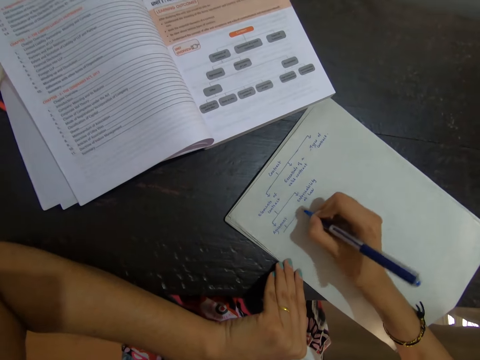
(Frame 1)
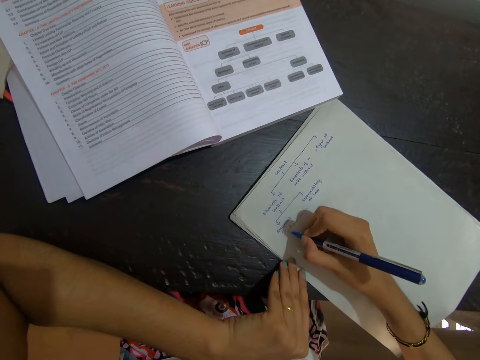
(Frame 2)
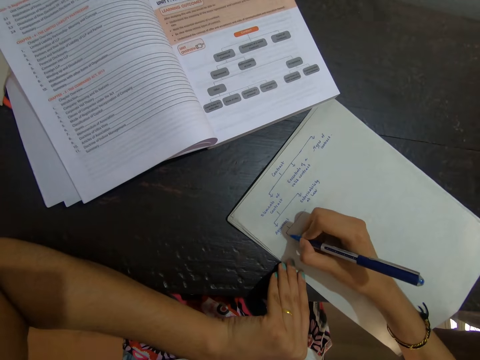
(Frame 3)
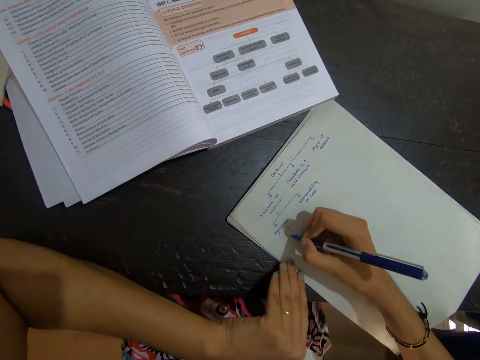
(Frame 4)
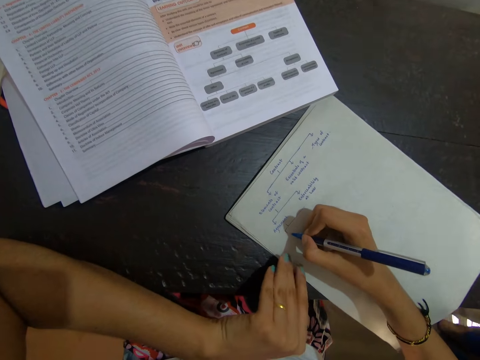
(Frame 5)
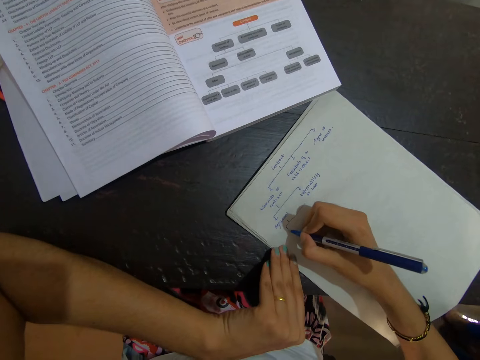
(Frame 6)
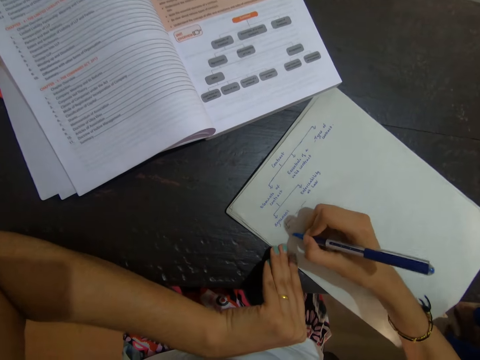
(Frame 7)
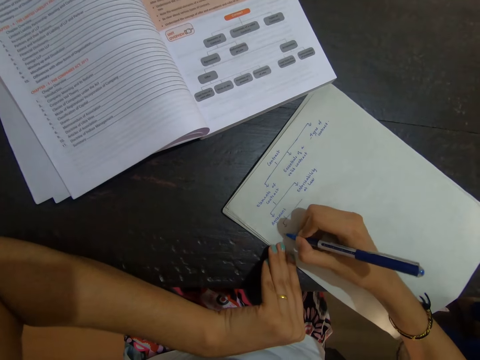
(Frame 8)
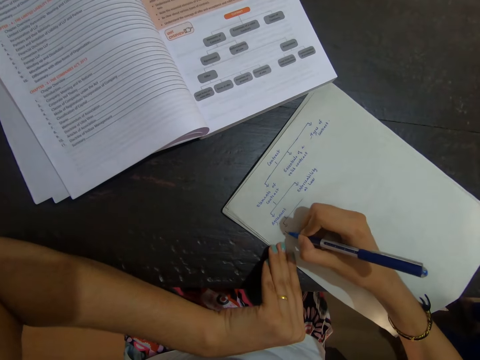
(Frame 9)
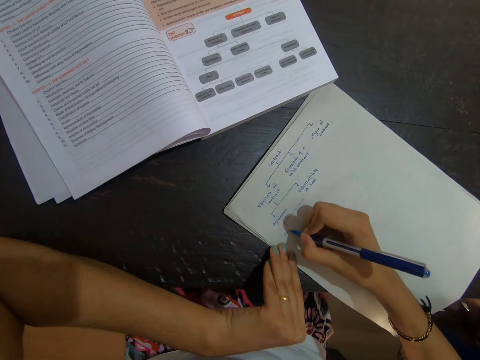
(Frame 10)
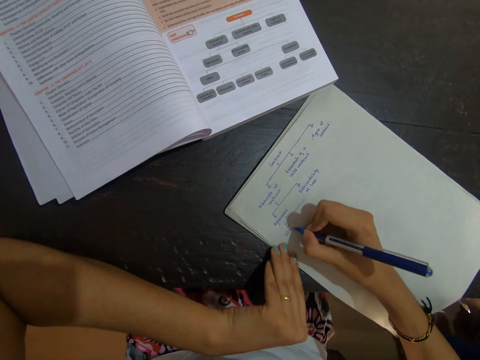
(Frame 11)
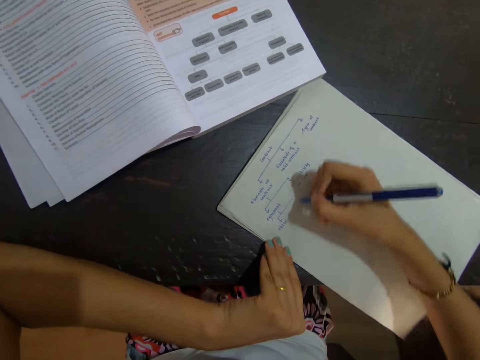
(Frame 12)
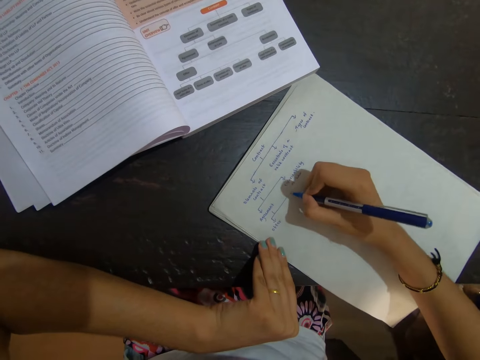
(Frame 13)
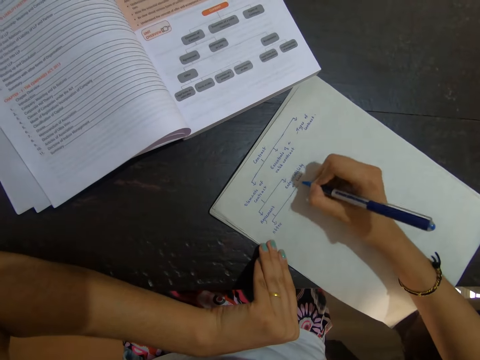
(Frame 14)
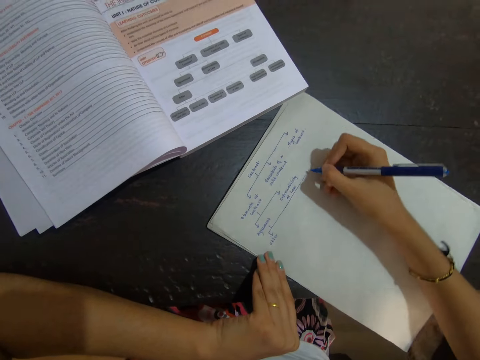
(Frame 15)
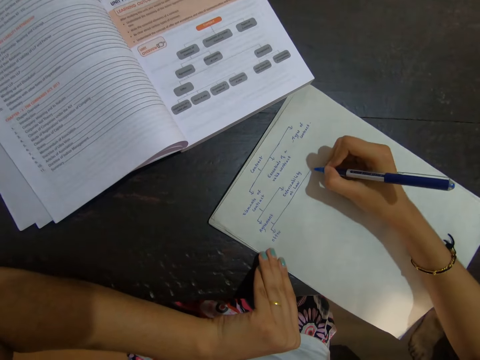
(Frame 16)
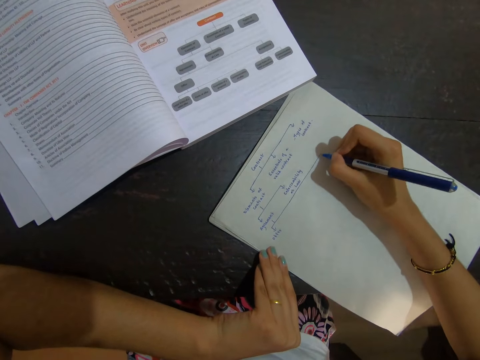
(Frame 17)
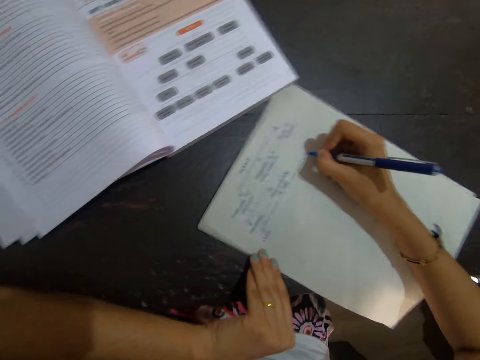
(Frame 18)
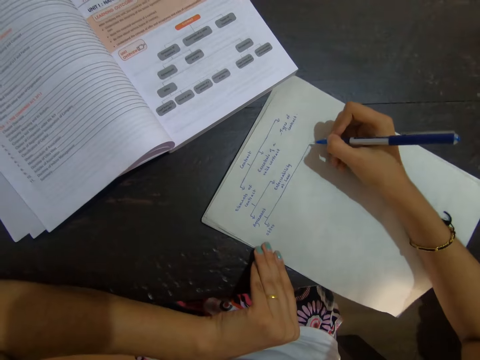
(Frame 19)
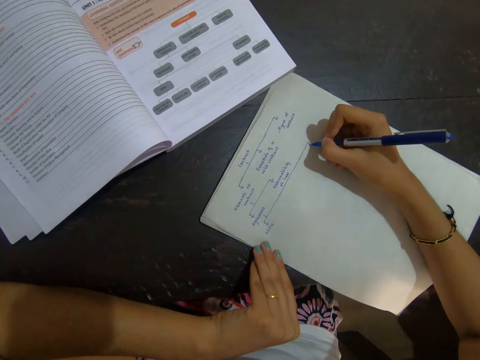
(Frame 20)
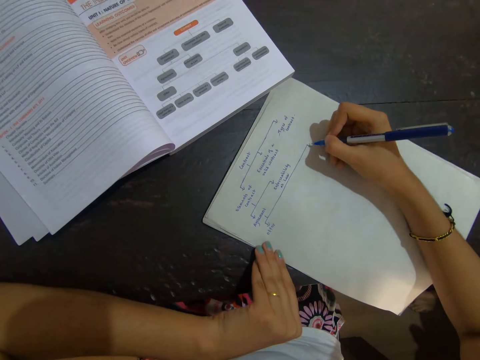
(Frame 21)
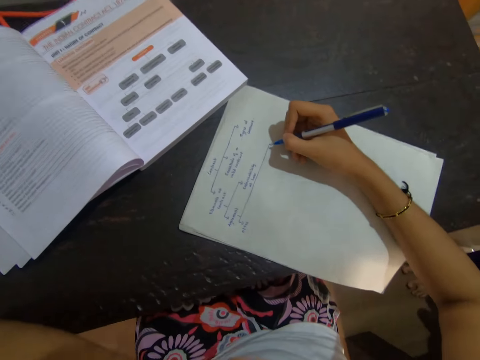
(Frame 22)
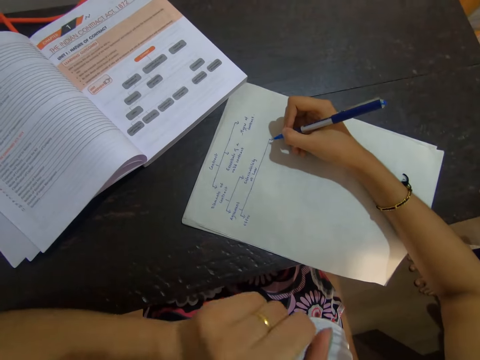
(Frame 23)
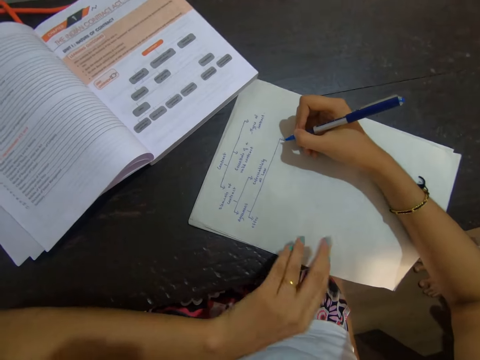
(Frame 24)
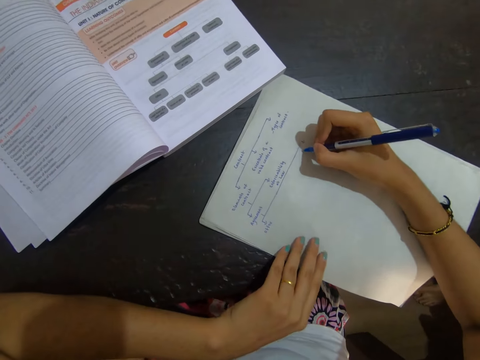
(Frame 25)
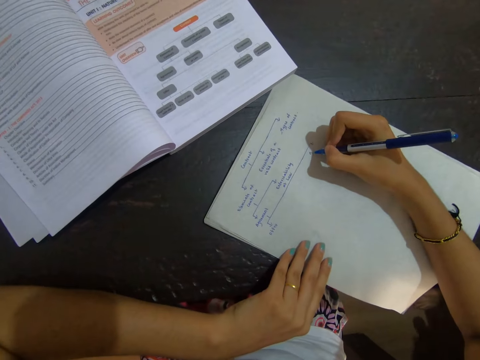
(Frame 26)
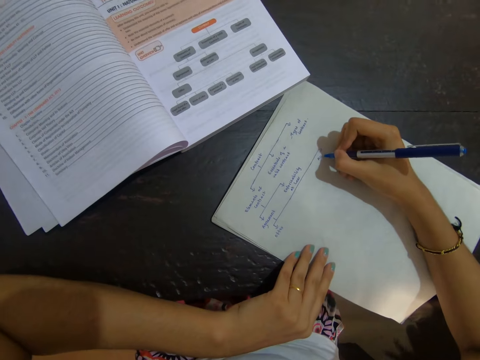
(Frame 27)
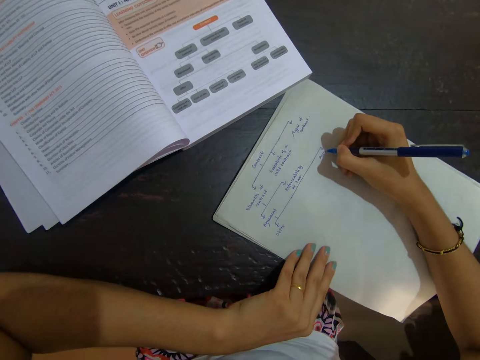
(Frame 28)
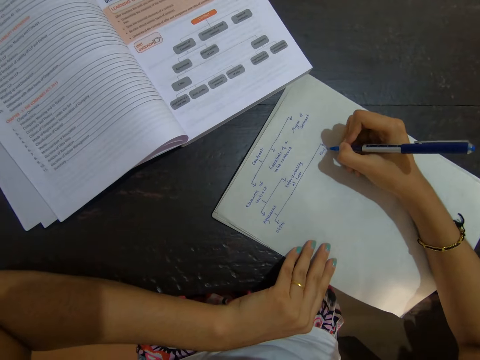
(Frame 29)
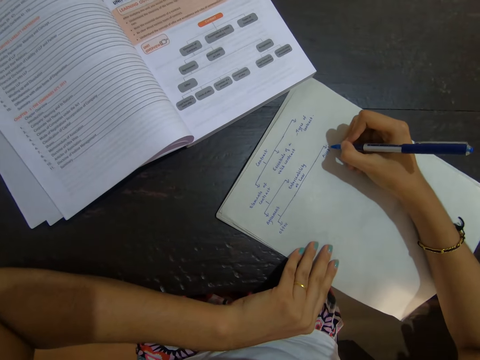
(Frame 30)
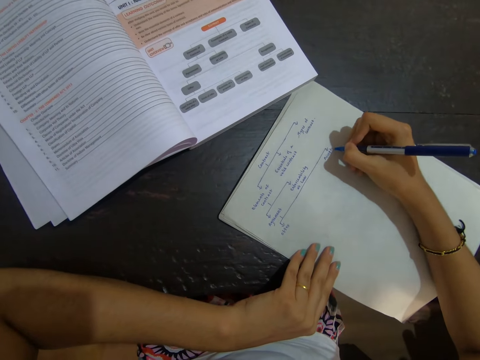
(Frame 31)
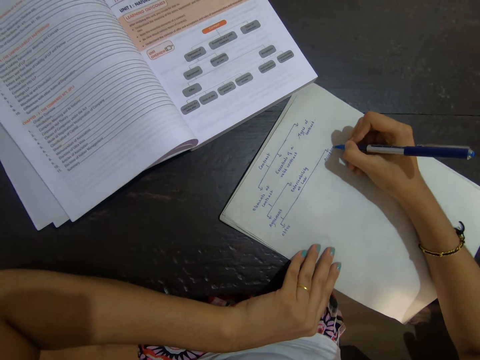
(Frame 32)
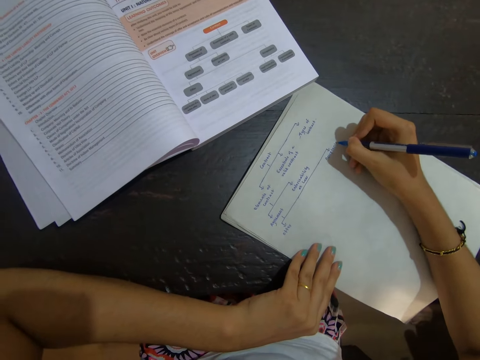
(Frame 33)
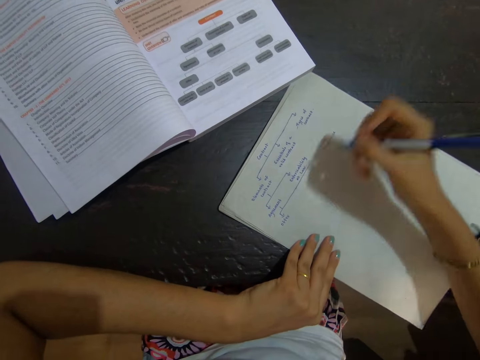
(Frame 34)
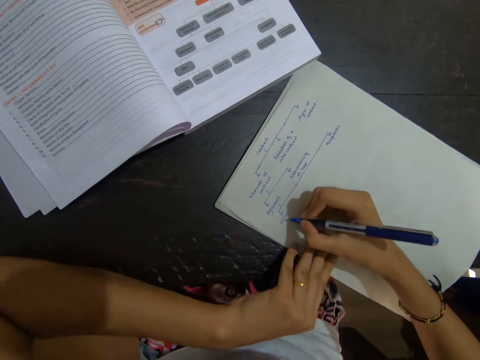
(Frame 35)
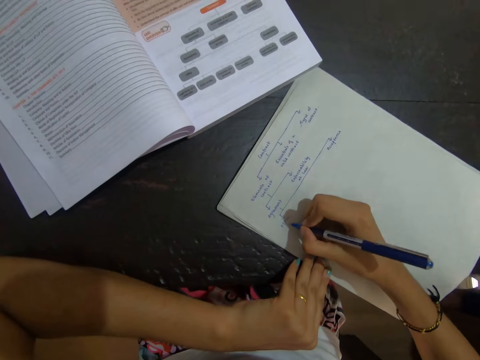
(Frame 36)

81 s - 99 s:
The camera wearer writes on the paper with the pen. They move around the left hand. They write on the paper with the pen.

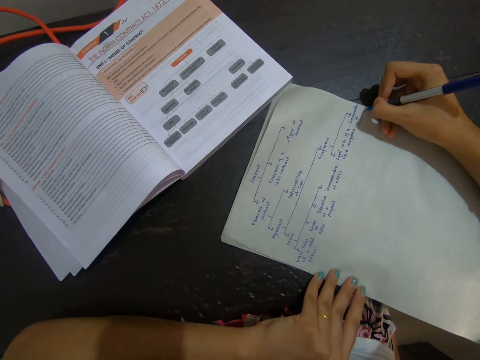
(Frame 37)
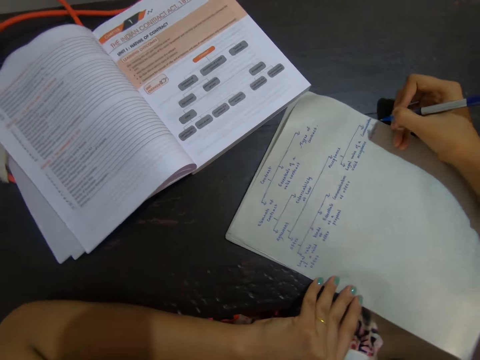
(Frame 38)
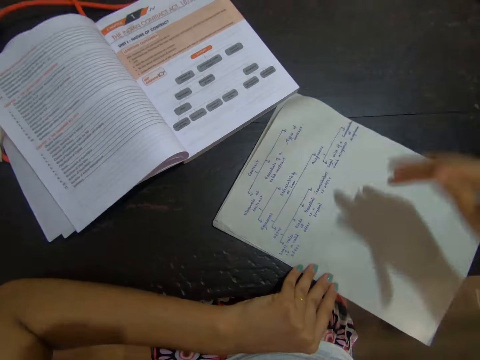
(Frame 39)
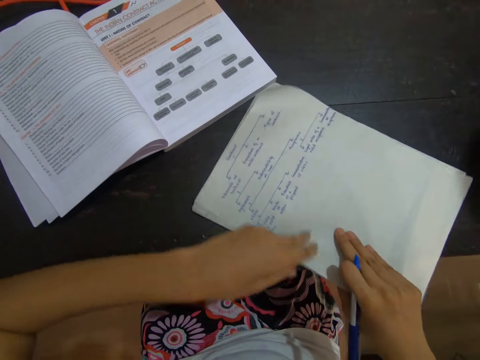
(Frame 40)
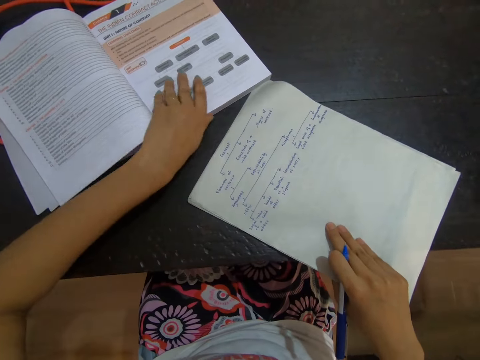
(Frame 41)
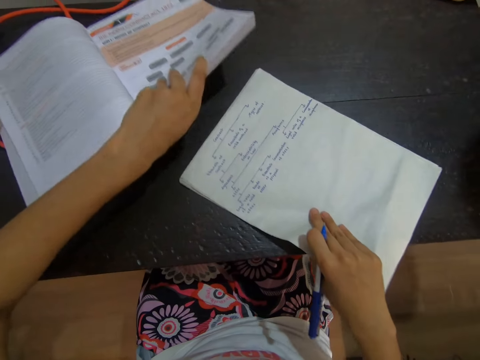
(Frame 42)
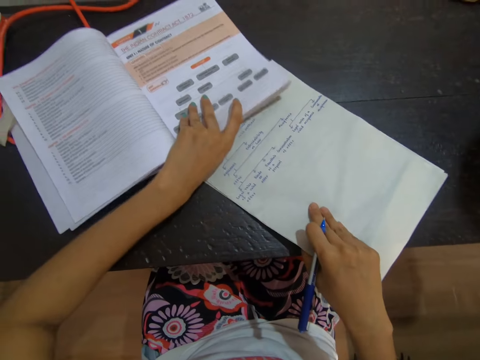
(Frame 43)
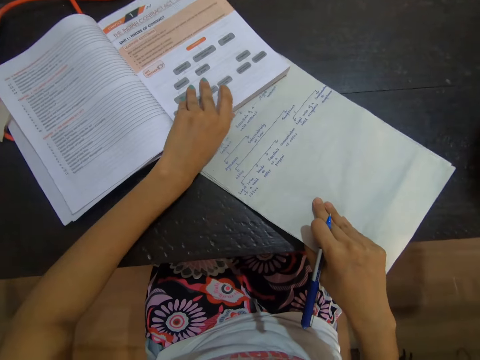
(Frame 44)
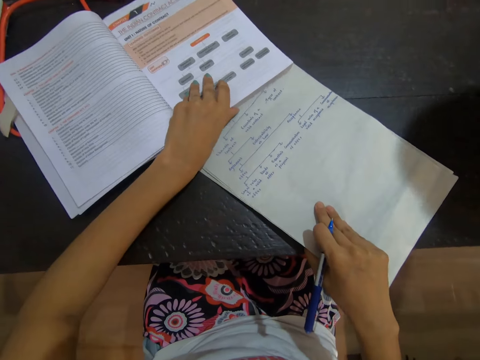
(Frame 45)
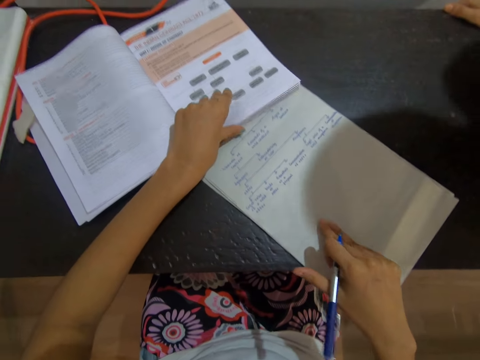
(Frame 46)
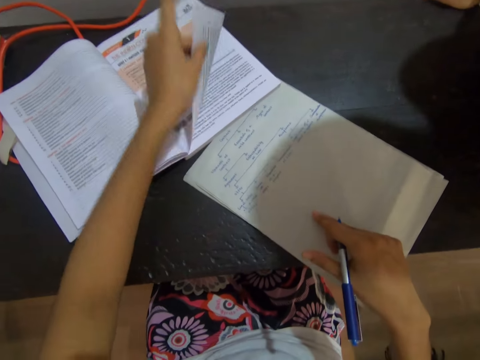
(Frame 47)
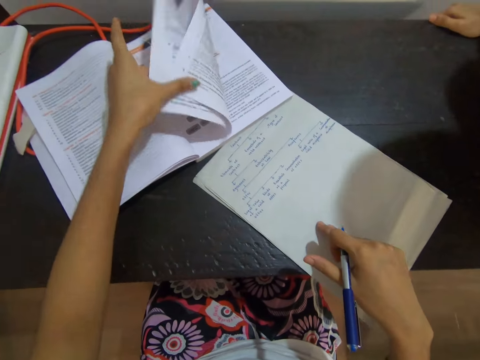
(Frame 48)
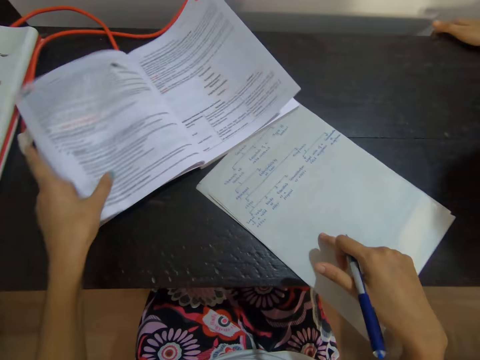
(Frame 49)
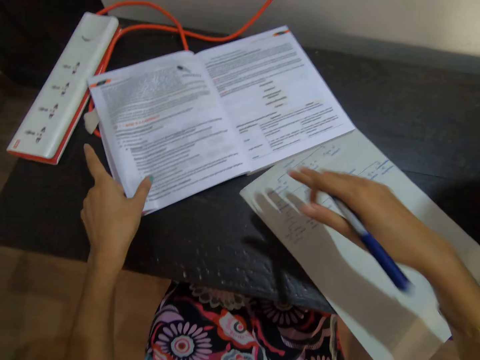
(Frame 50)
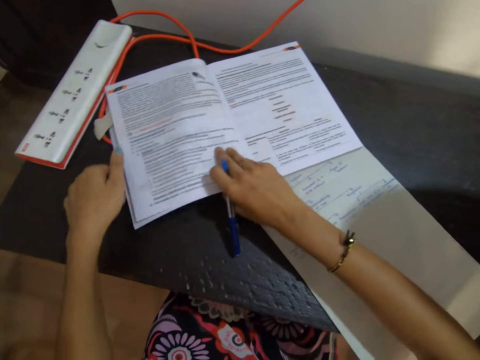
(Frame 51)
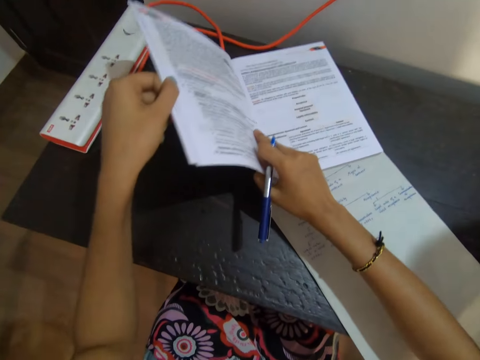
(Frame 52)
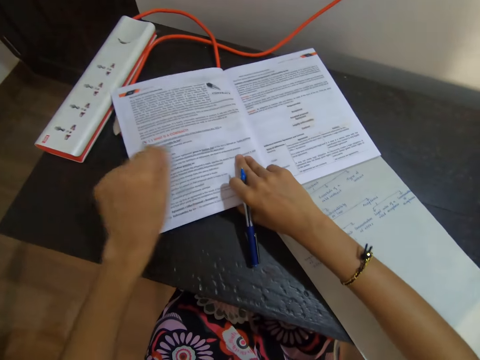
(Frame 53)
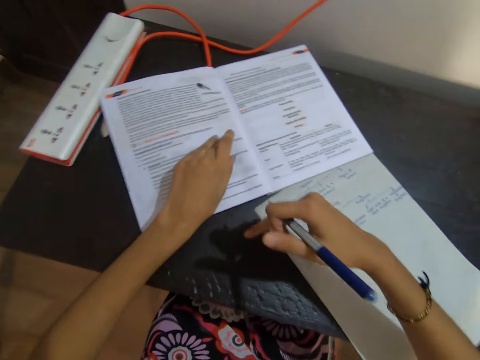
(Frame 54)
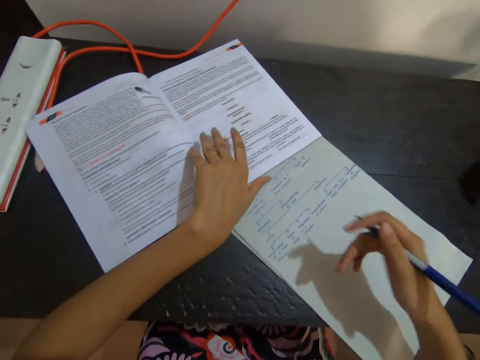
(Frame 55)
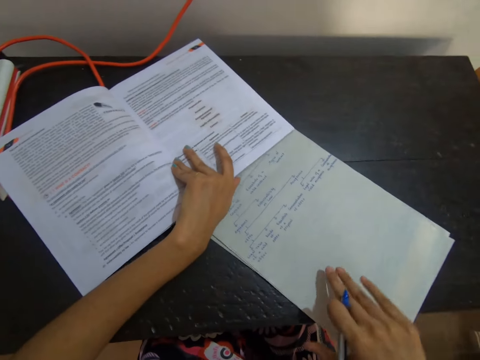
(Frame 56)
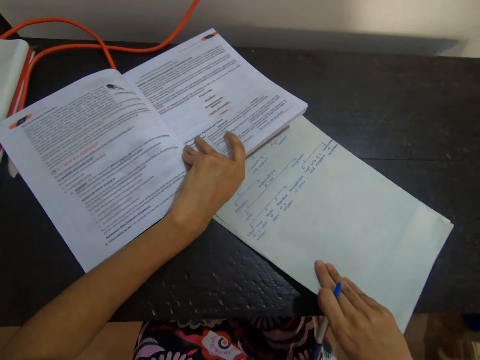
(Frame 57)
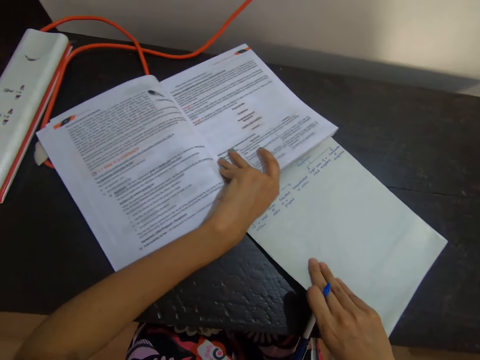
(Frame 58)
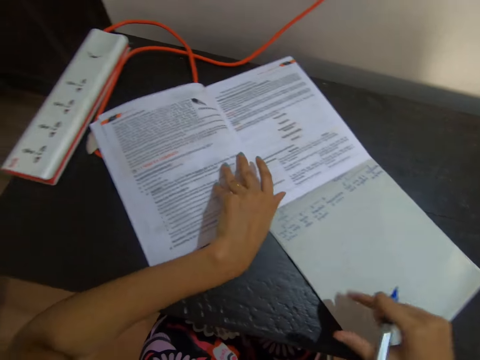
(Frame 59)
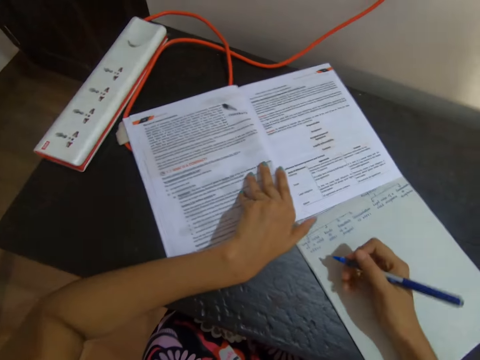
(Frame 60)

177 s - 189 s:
The camera wearer moves around both hands. They move the book and paper closer with both hands. They turn the book page. They open the book with the left hand. They hold the book pages with both hands. They move around both hands. They move the book and paper with both hands.
